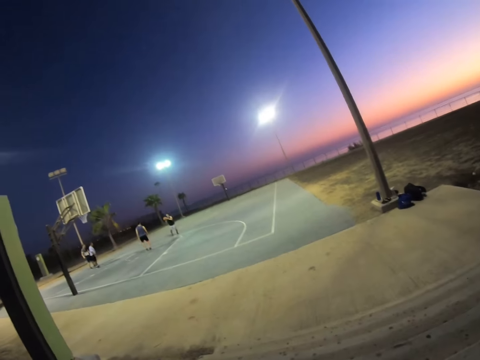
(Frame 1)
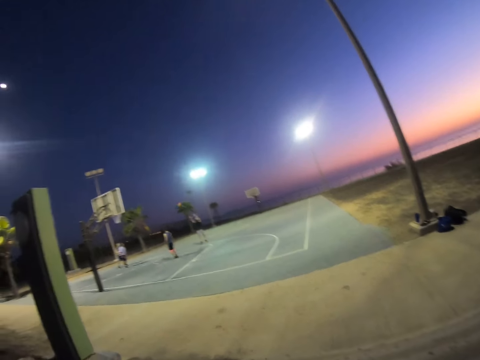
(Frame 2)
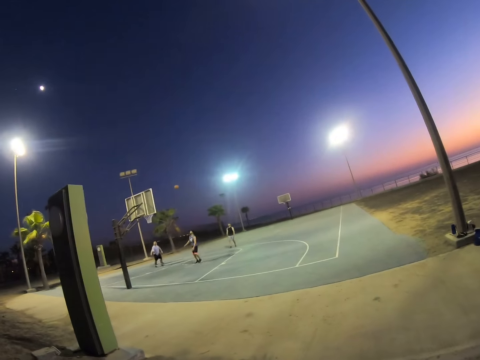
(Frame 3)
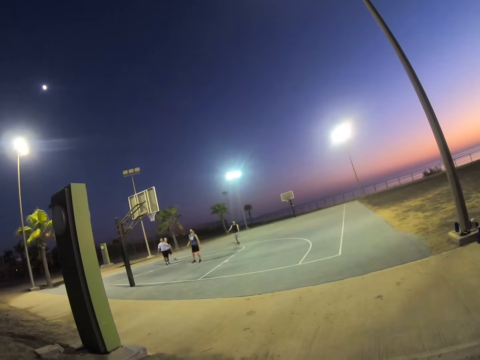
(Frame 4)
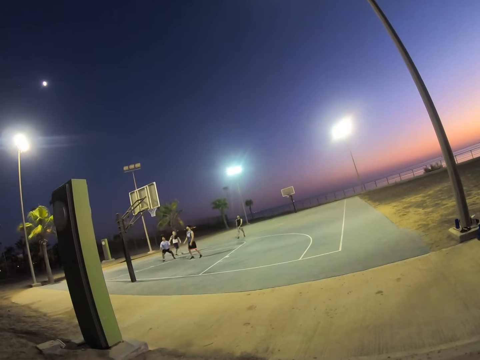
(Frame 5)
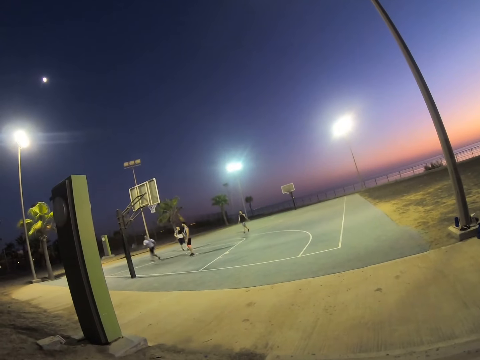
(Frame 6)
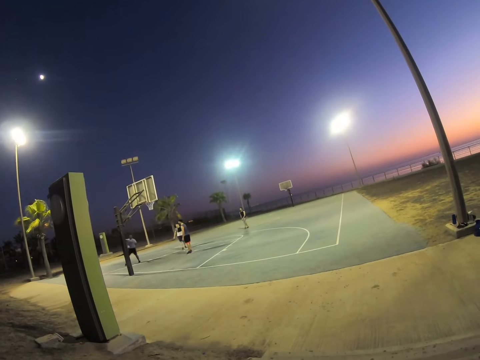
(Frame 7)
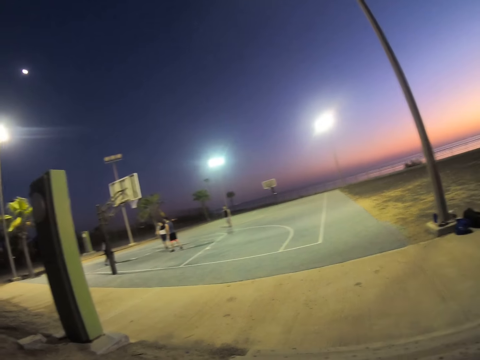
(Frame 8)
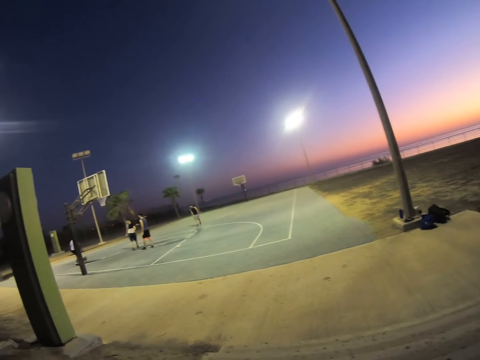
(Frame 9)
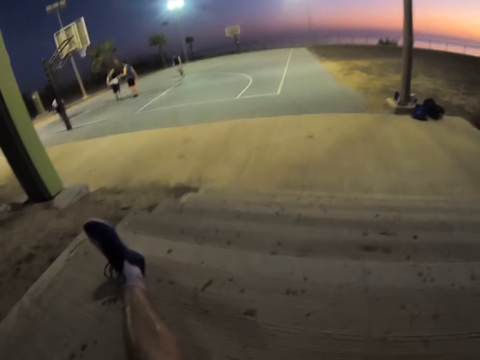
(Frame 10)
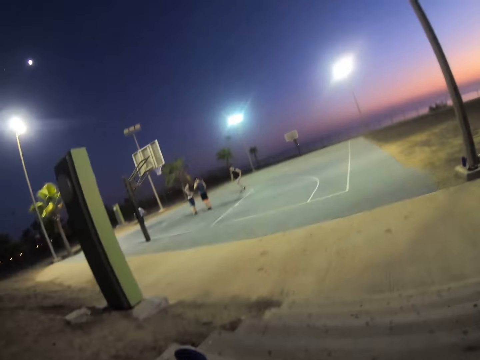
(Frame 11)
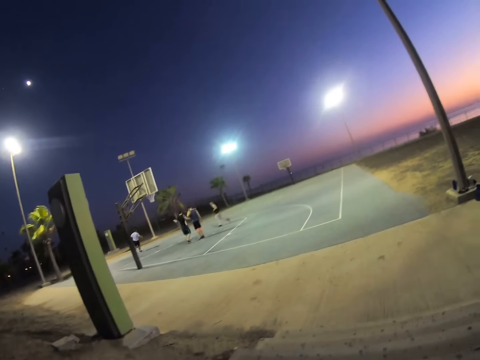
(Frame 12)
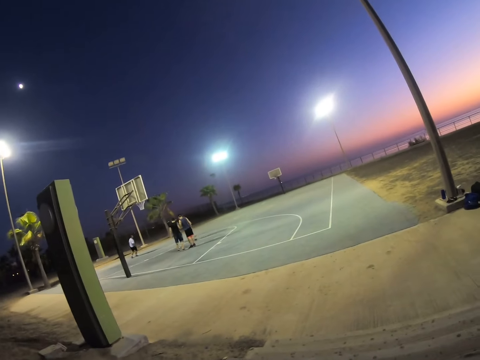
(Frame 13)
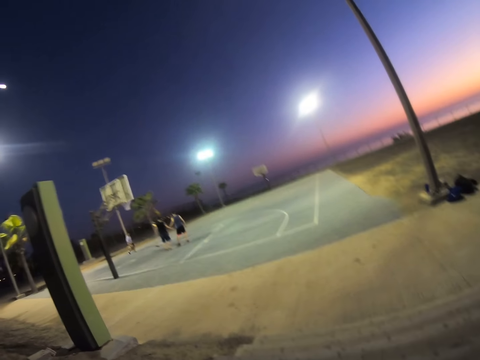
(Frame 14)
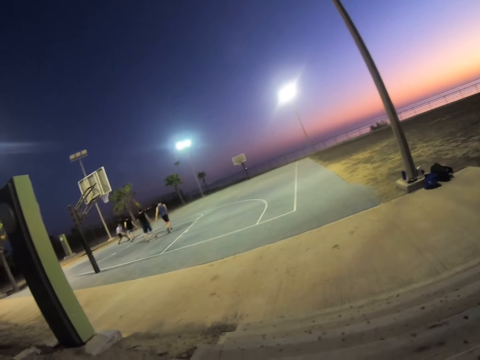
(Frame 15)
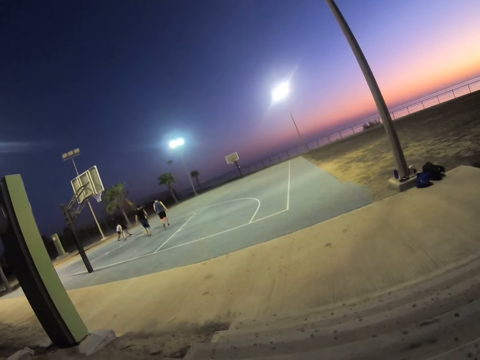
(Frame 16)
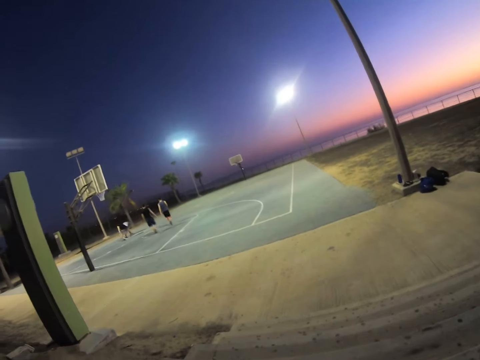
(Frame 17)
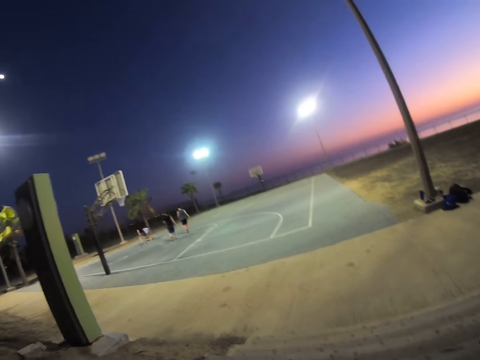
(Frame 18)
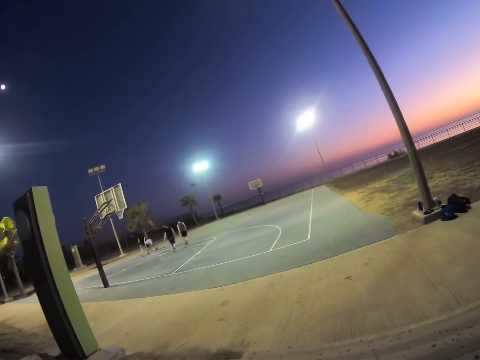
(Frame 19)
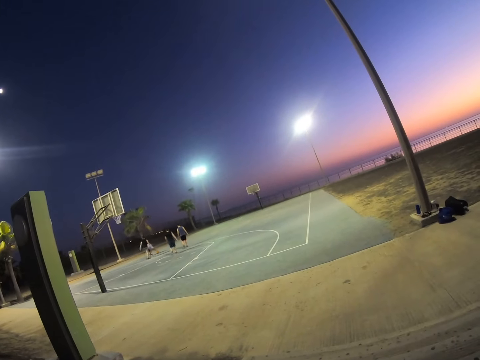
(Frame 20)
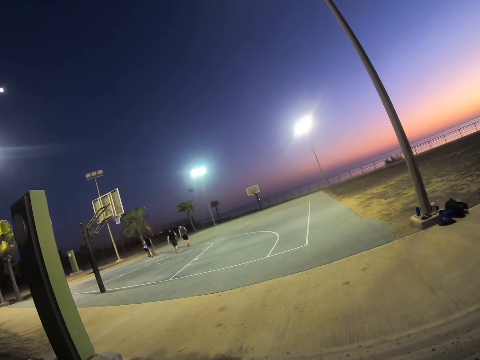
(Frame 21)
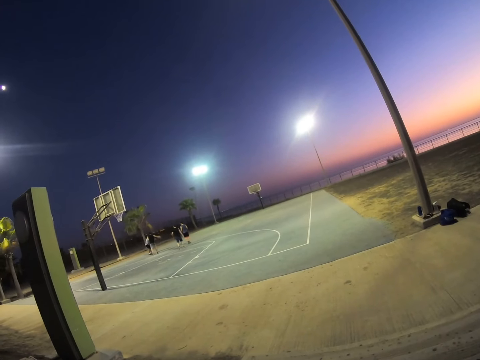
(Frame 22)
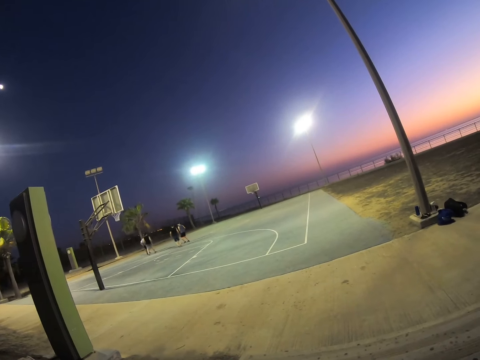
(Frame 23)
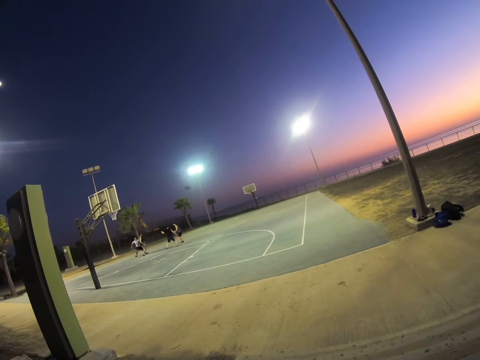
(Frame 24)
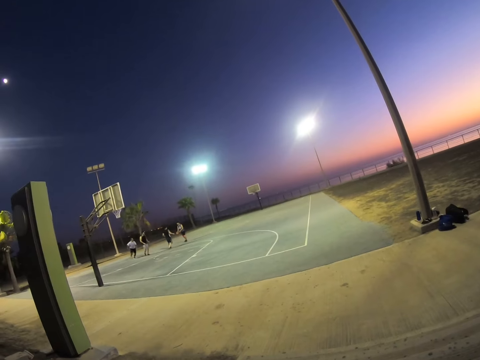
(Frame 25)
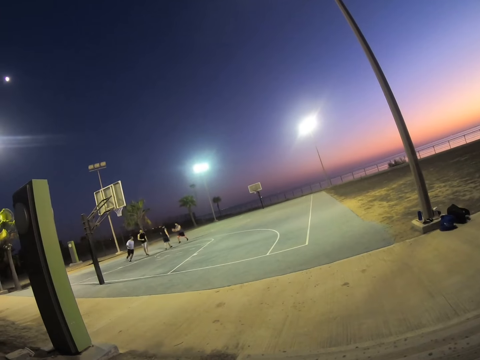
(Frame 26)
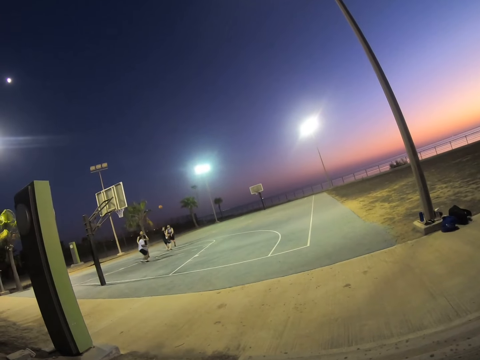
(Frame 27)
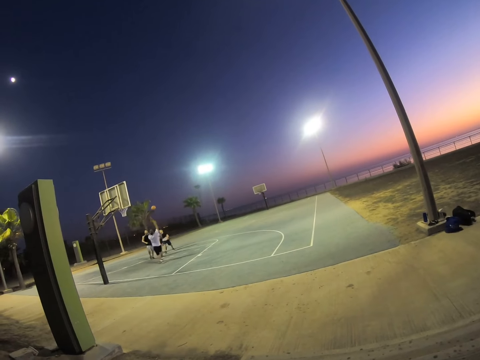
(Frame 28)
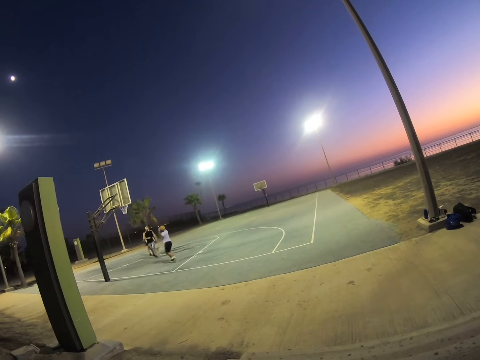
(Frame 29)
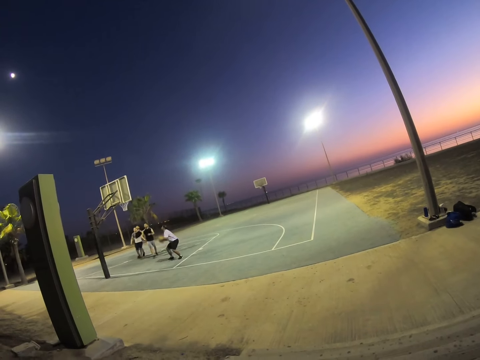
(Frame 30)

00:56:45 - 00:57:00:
The camera wearer watches the basketball game. A man plays the basketball game. The man plays the basketball game again. The camera wearer watches the basketball game.

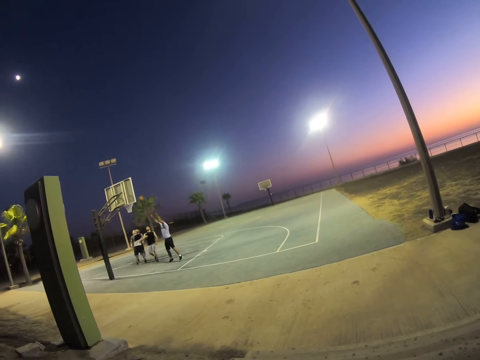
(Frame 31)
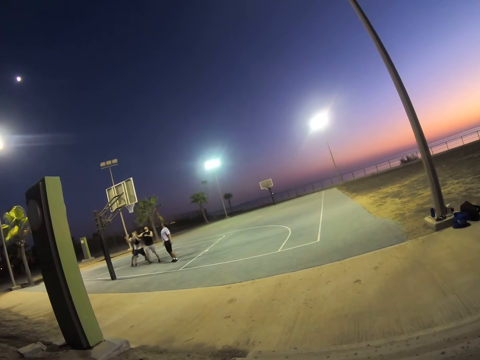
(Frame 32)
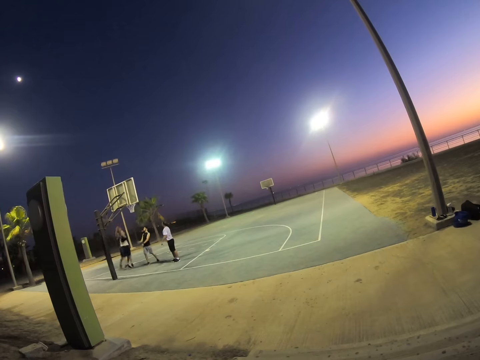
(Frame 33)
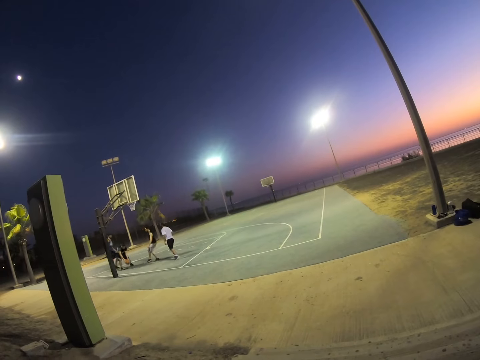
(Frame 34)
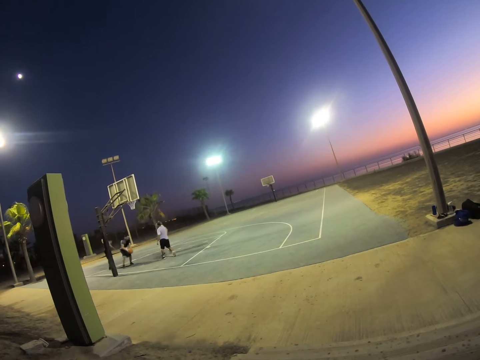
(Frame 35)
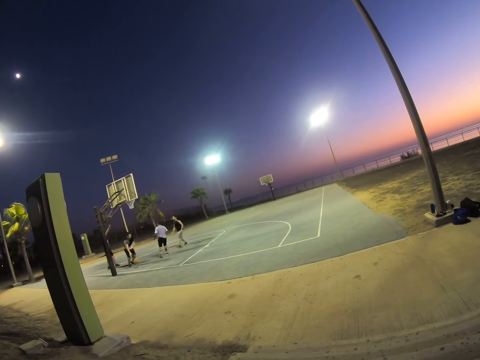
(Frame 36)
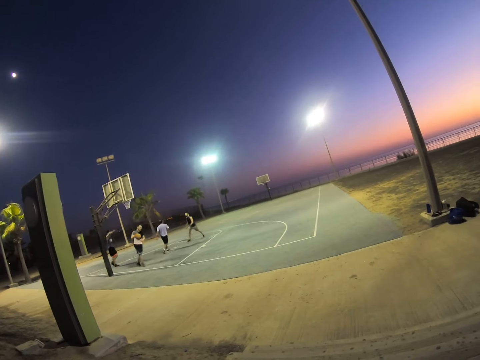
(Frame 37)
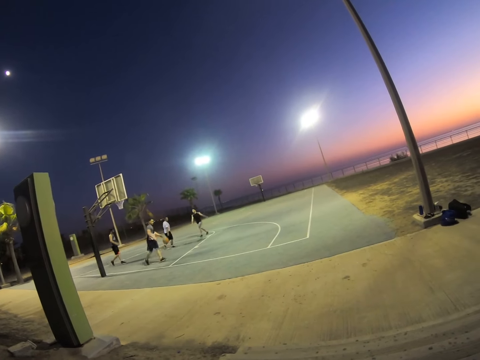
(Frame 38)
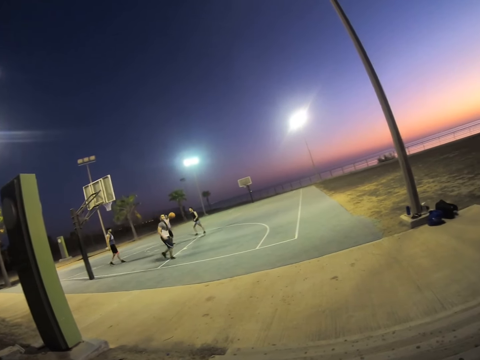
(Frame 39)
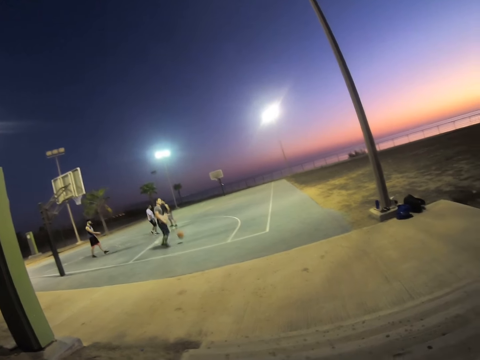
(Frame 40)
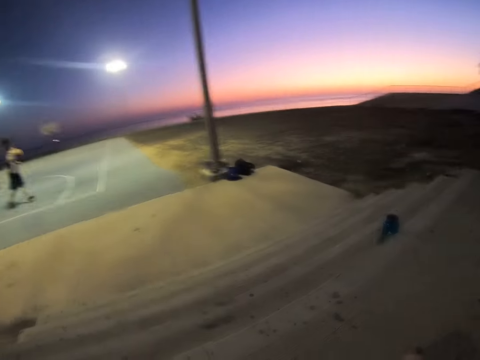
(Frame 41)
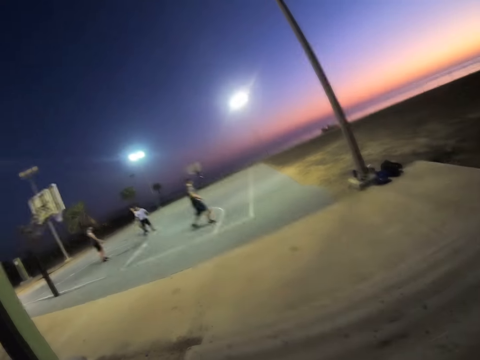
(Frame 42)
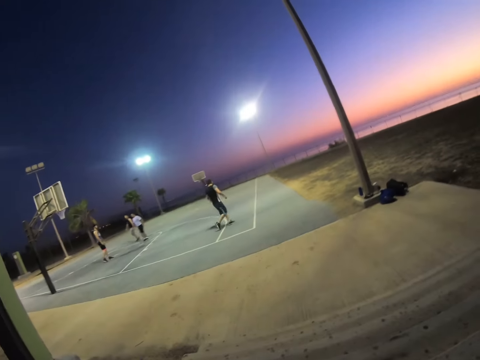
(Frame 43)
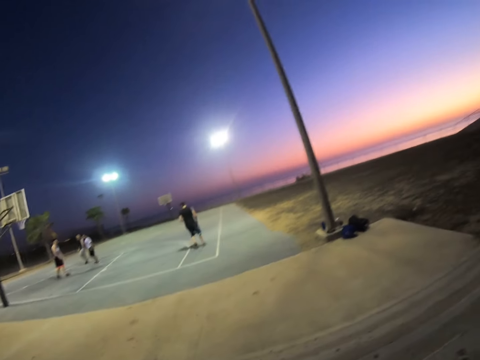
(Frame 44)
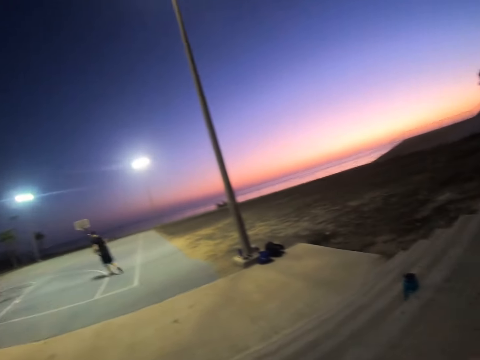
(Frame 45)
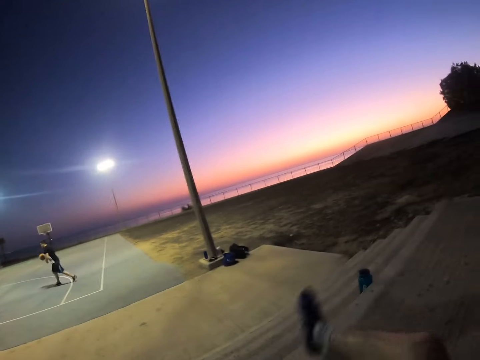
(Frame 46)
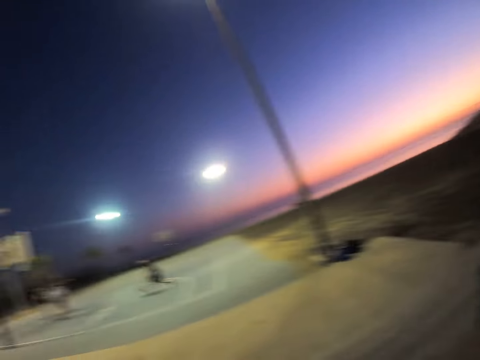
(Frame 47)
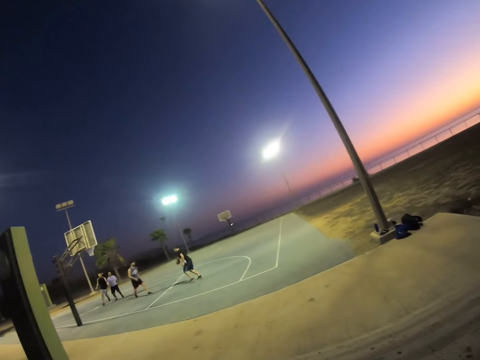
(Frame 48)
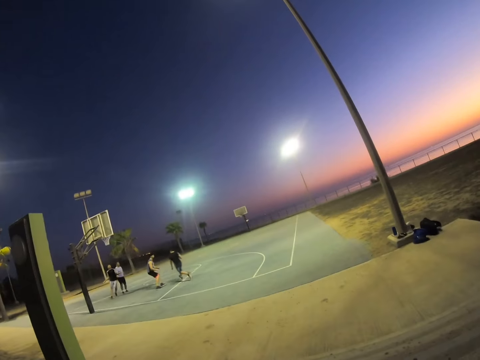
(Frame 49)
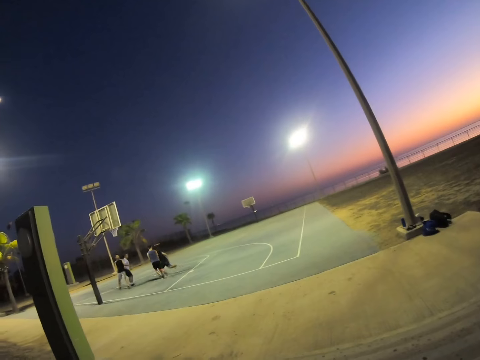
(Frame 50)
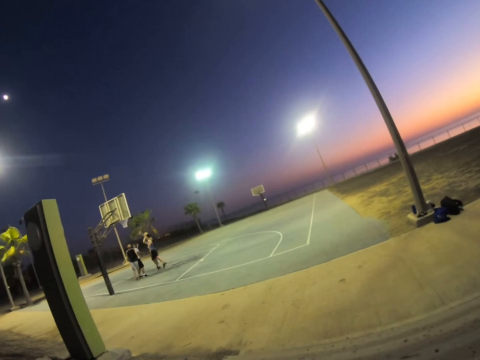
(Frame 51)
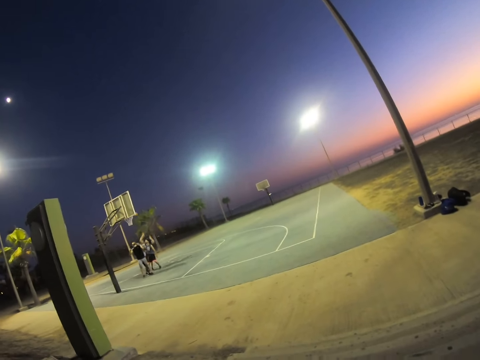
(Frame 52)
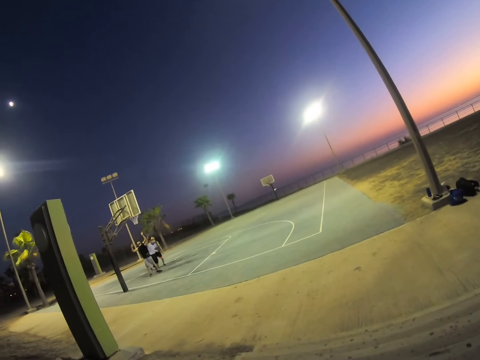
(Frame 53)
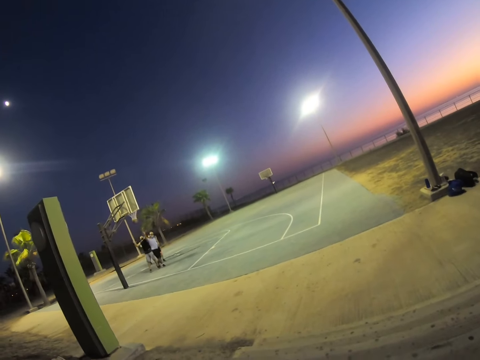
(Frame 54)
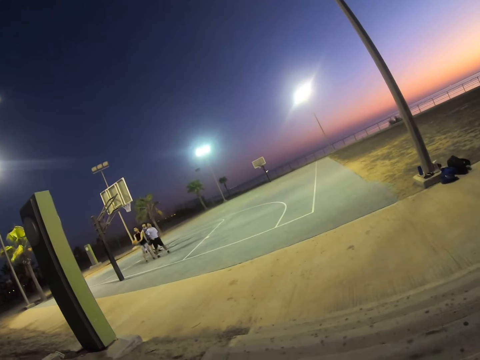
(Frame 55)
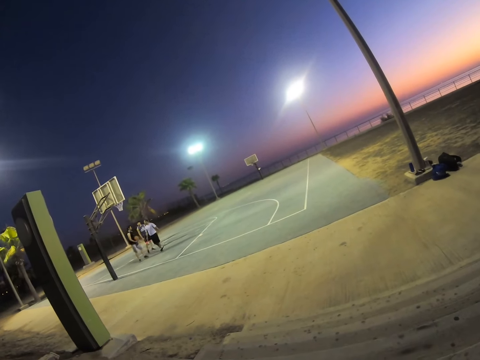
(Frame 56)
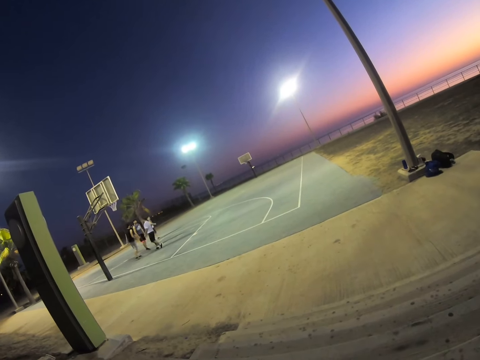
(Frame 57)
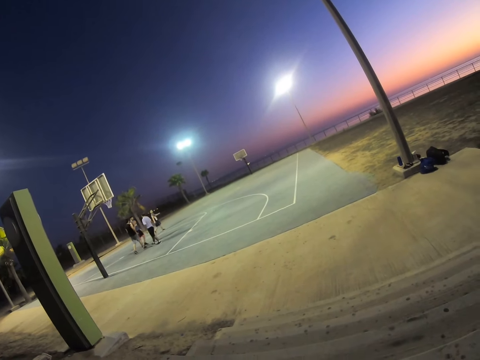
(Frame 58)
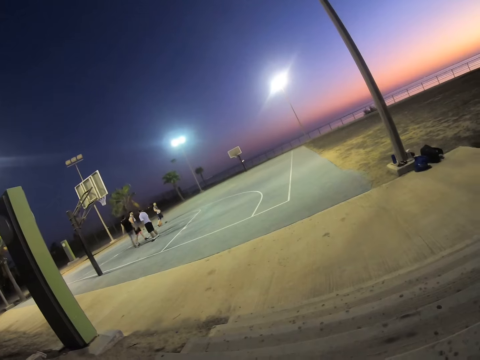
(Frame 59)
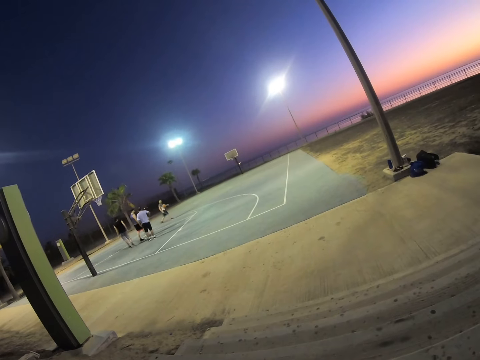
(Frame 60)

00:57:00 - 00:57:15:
A man walks around. The camera wearer watches the basketball game. They move their hands. They watch the basketball game. The man walks around.
